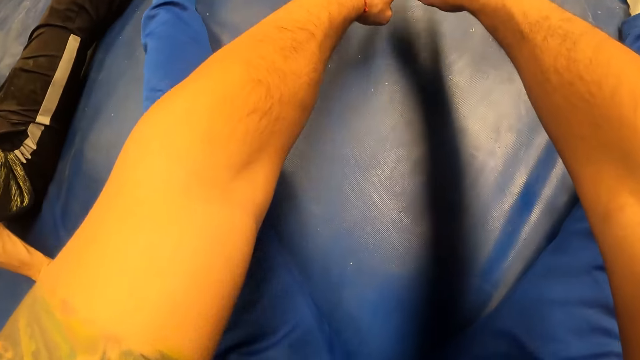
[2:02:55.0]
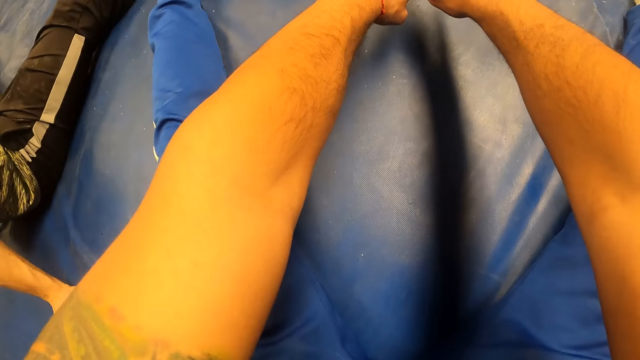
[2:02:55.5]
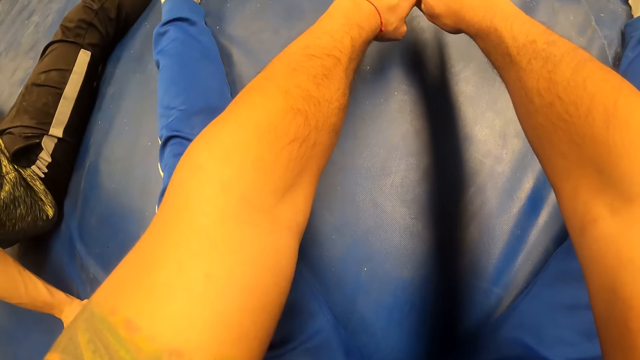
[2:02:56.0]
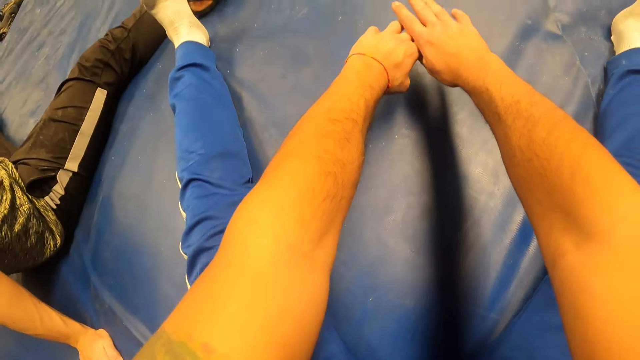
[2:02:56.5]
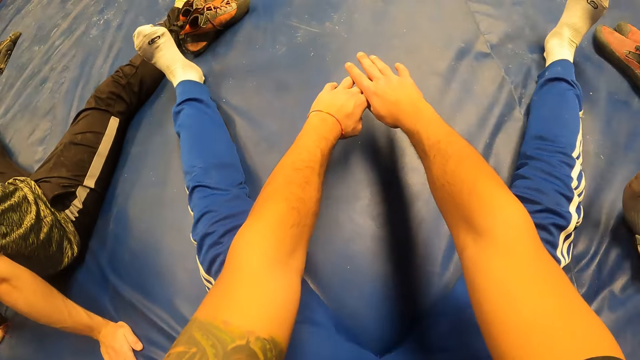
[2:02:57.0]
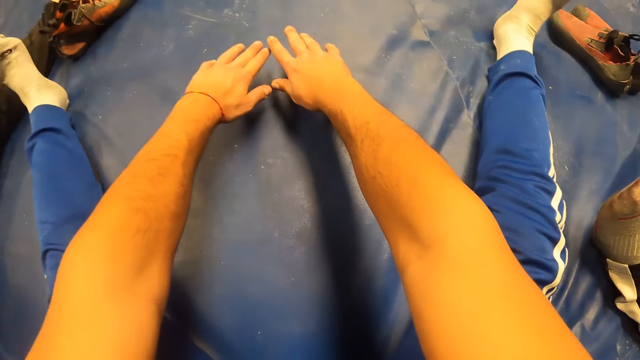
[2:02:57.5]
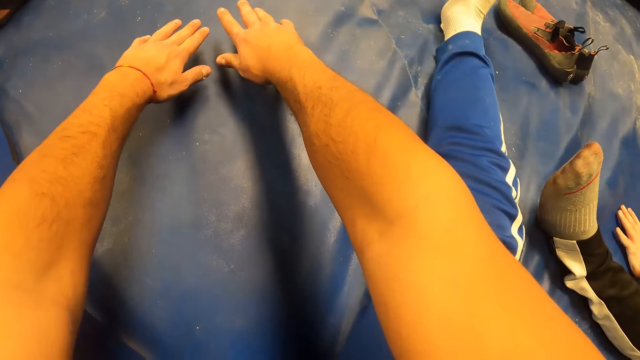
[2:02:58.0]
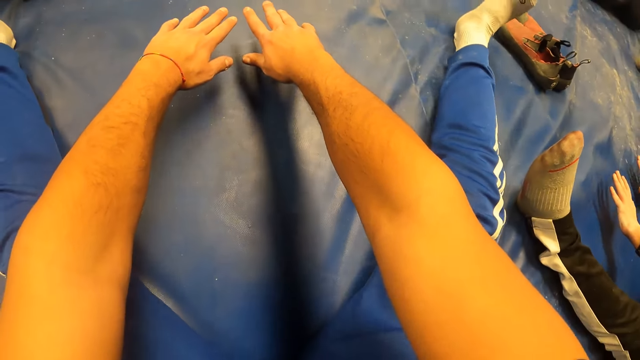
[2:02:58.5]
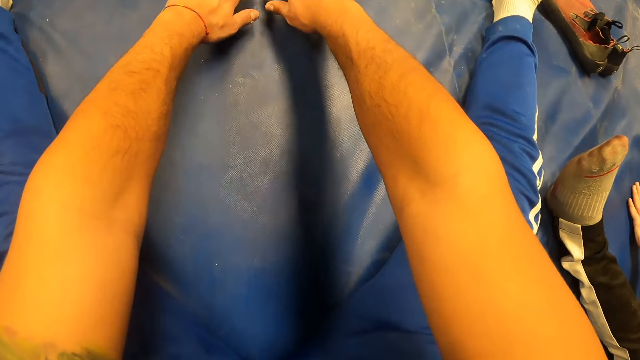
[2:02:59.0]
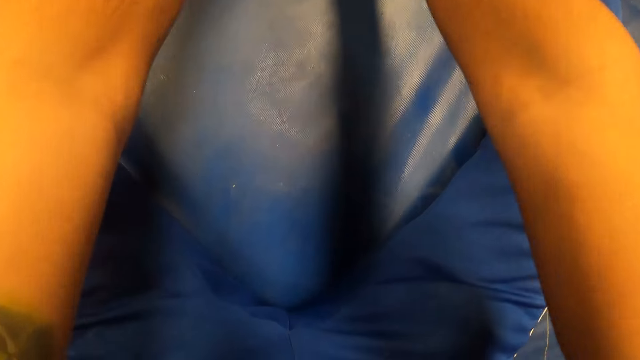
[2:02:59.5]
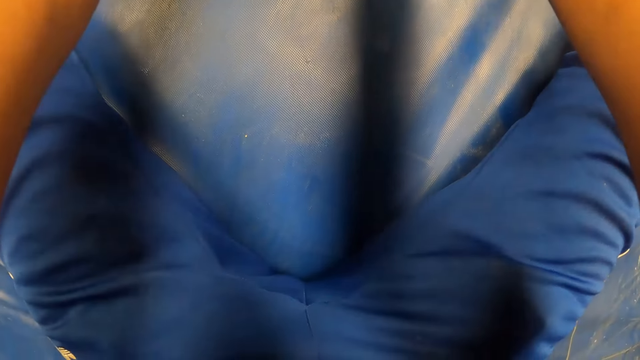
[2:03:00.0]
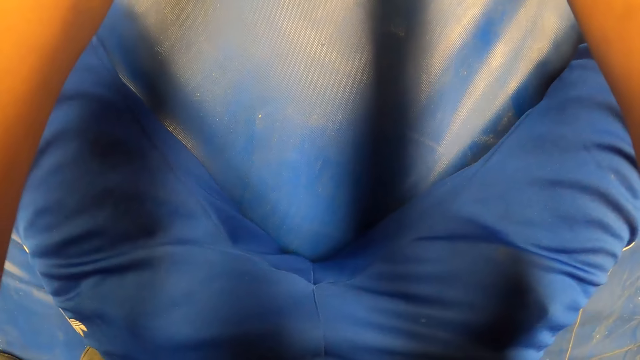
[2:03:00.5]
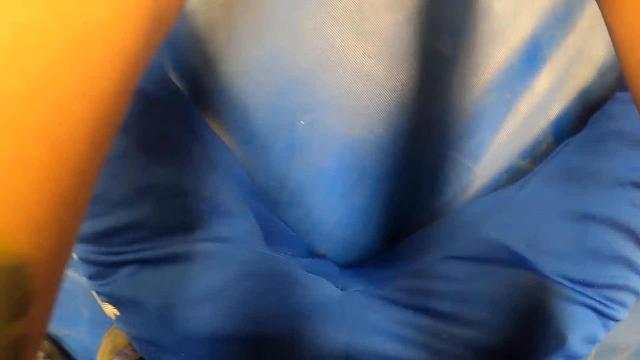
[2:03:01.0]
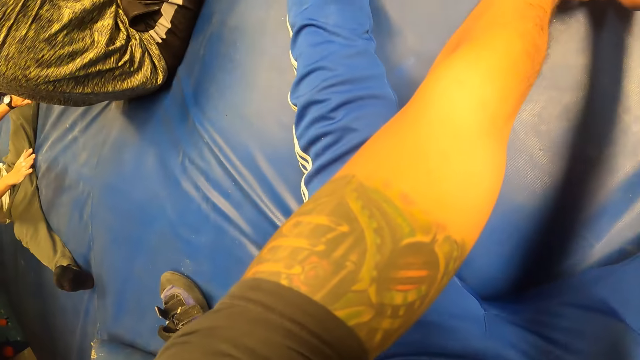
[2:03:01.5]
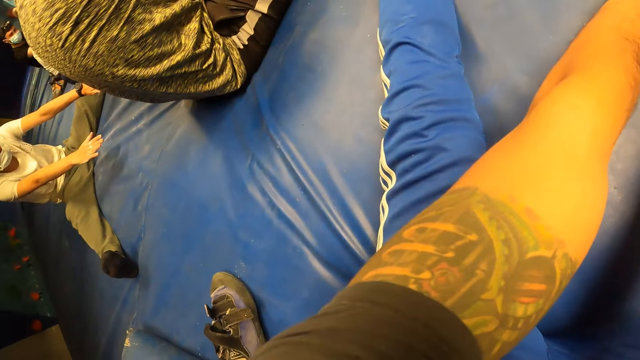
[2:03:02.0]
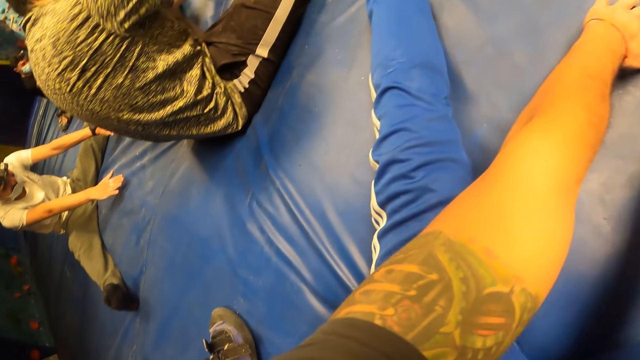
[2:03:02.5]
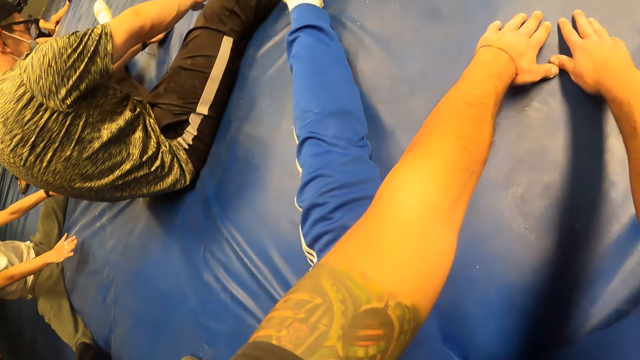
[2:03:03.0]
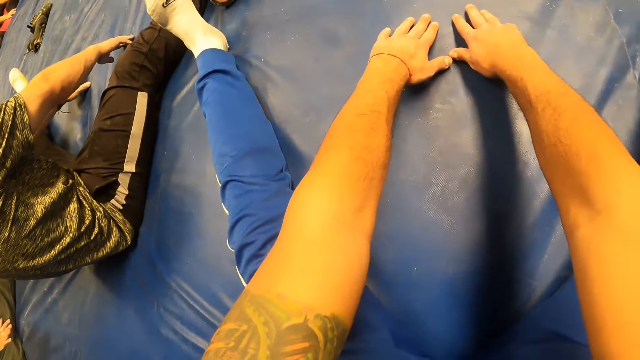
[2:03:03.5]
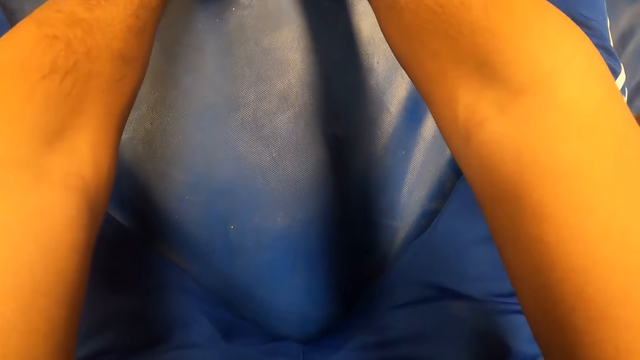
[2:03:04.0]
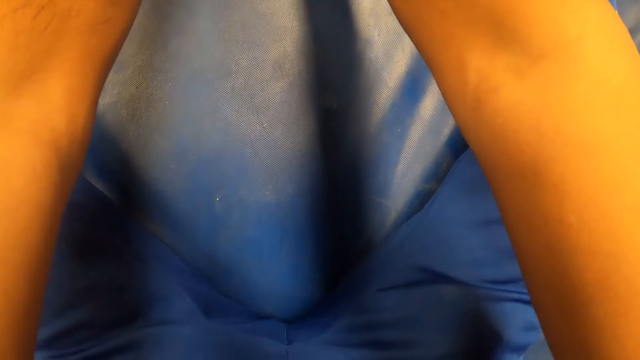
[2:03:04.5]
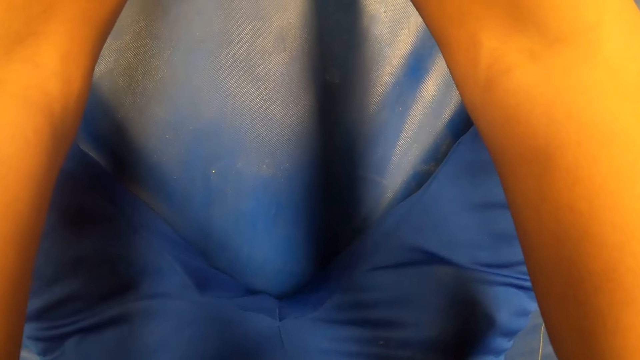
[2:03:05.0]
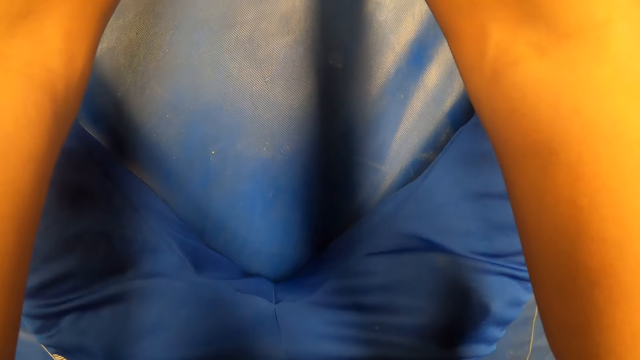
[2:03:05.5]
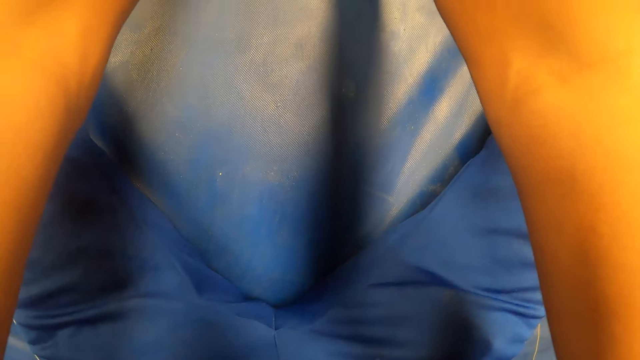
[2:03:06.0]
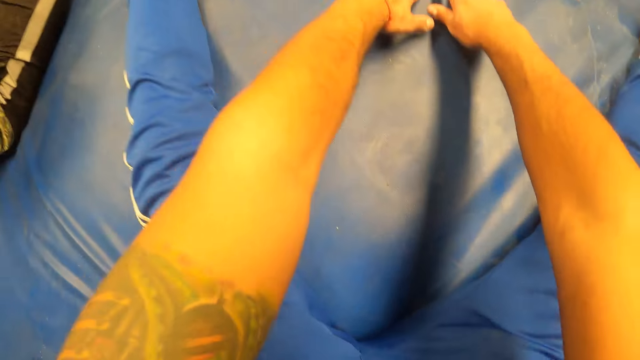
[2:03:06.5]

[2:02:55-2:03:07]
The camera wearer stretches both hands forward and straightens the legs. They look at the floor. A man stretches both hands forward. The camera wearer looks at another man. They put the hands on the floor and look at the floor.

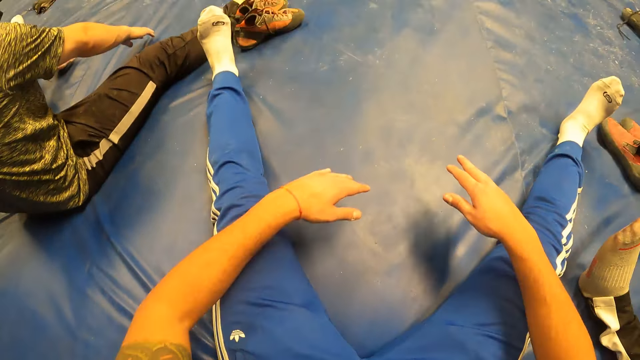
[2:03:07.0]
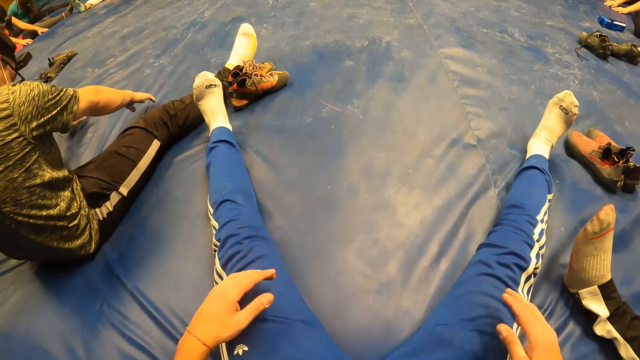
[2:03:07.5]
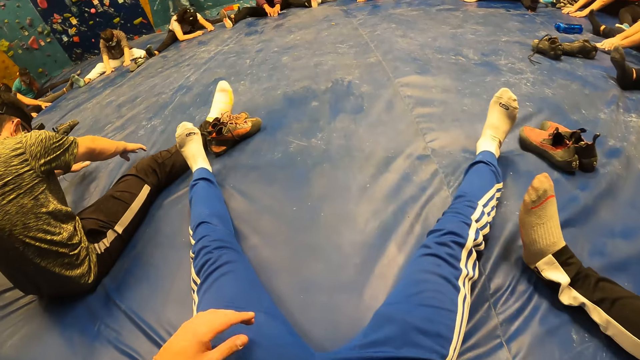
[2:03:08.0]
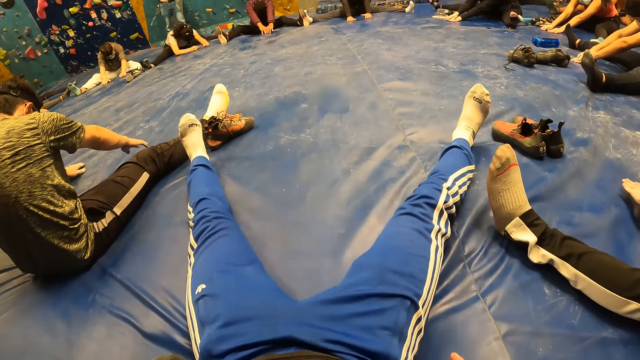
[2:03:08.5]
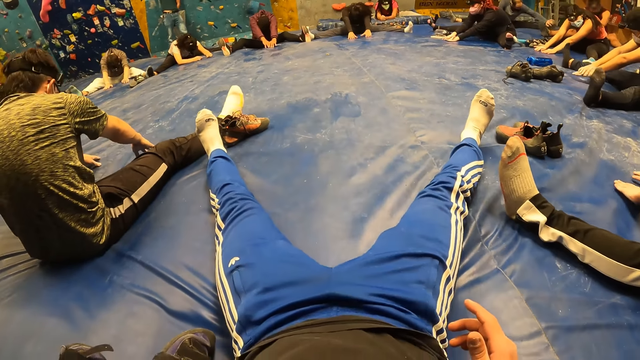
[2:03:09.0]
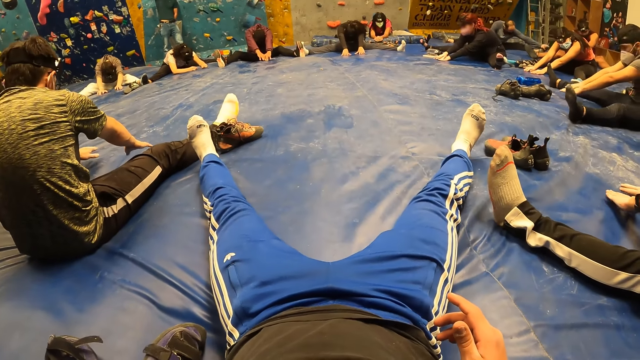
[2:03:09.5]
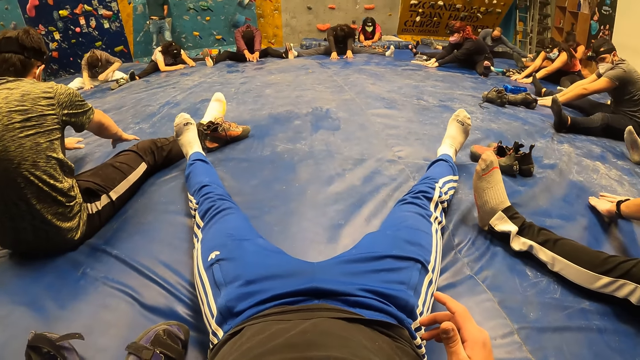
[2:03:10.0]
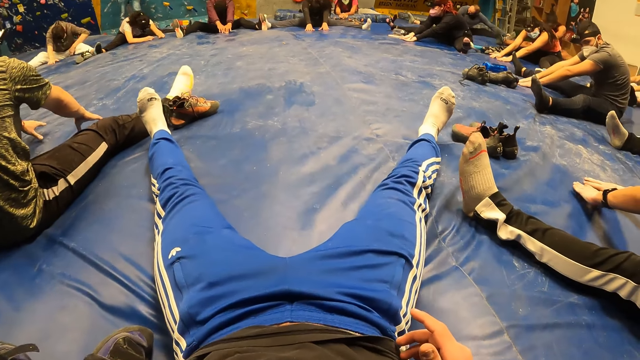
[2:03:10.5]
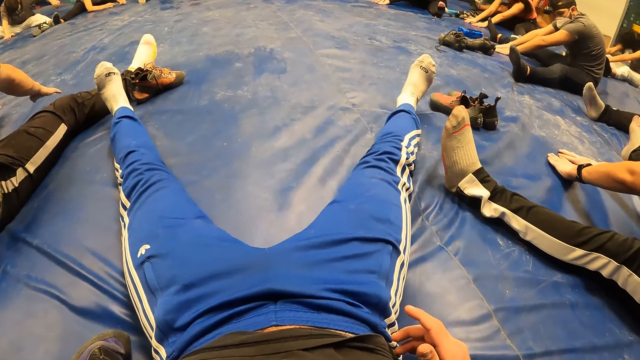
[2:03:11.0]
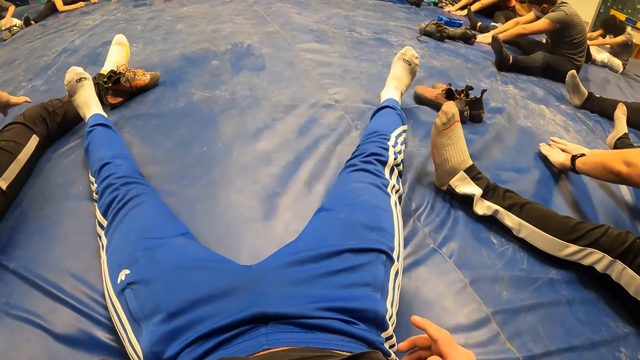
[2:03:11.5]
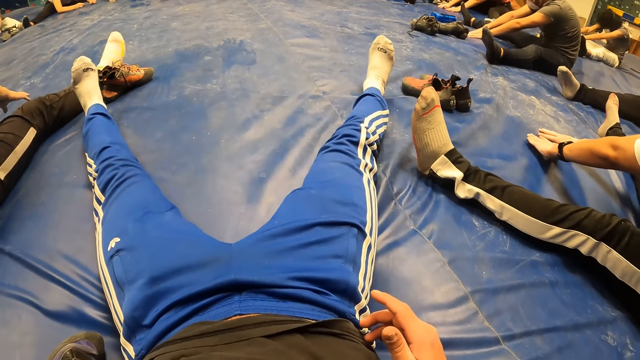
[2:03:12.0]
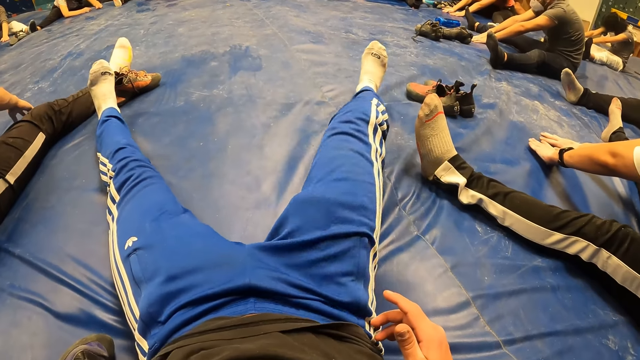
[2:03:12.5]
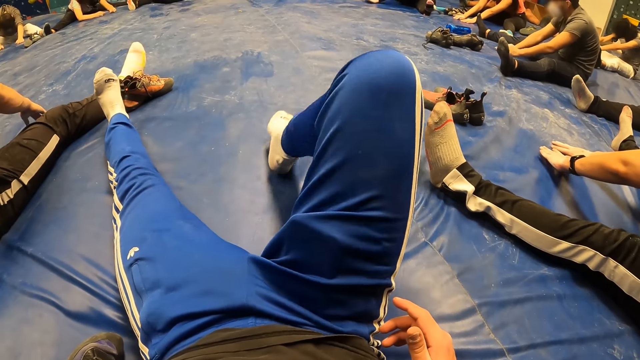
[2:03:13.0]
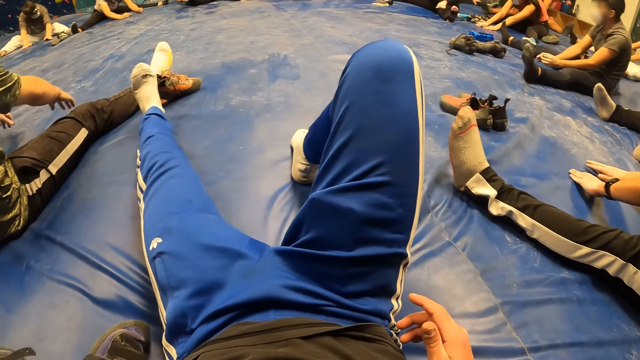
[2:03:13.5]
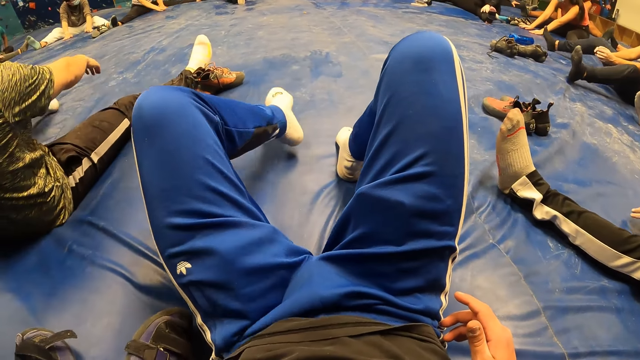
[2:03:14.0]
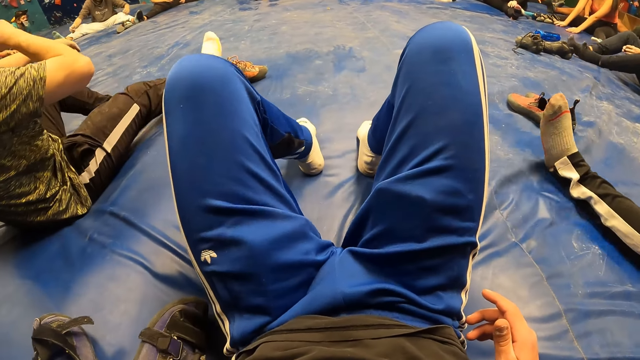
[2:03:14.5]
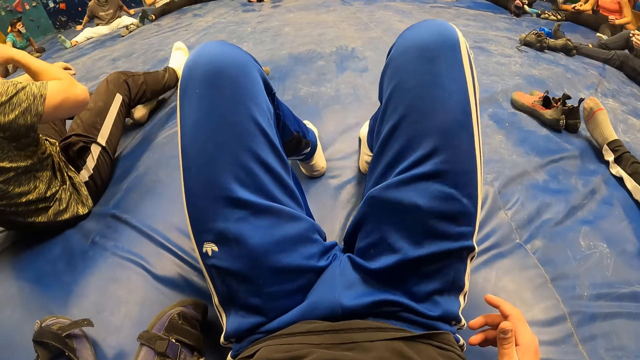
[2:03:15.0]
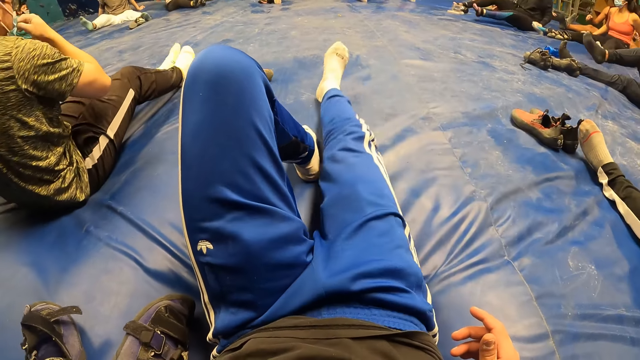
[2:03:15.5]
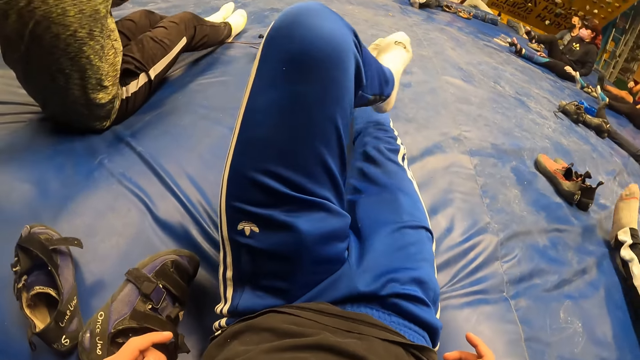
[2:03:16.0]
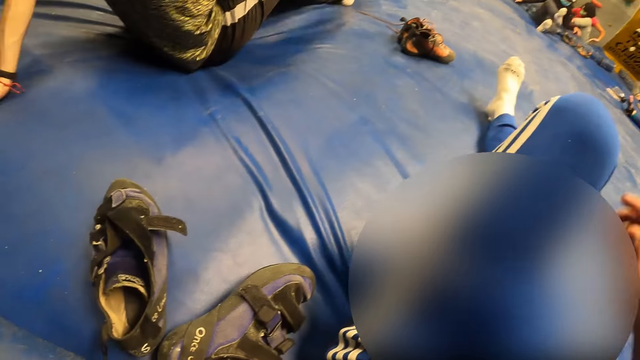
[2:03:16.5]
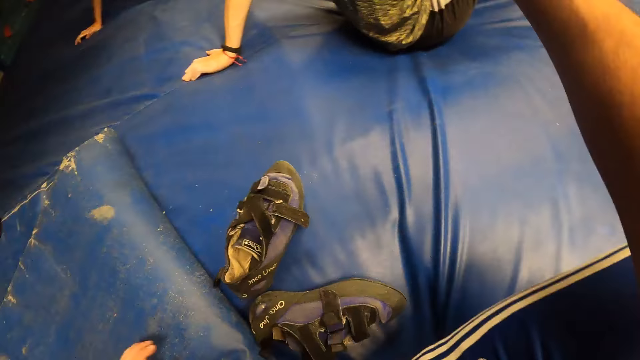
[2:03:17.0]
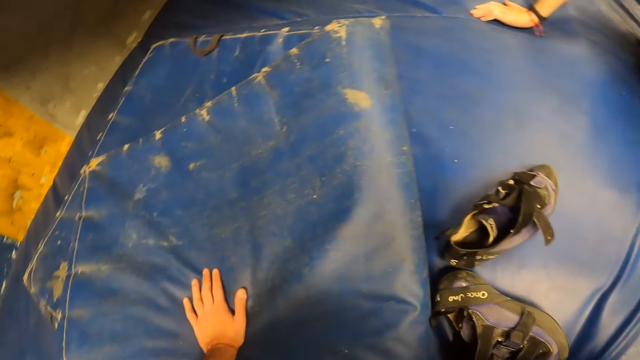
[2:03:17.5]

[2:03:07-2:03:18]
The camera wearer removes the hands from the floor, sleeps on the floor, and changes his position on the crash pads. A man straightens the hands. The camera wearer looks at the legs. He moves the right leg, moves the left leg, moves the body, and straightens the right leg. He crosses his left leg over his right leg. He looks at the shoes on the floor. He twists his upper body to the side. He places his left hand on a crash pad.
